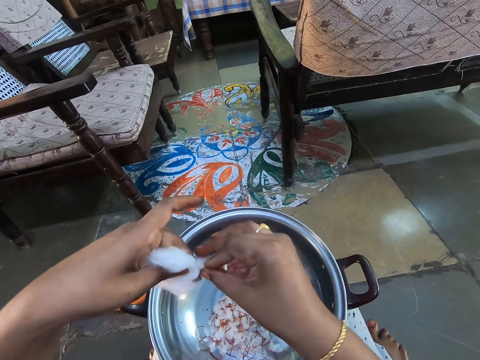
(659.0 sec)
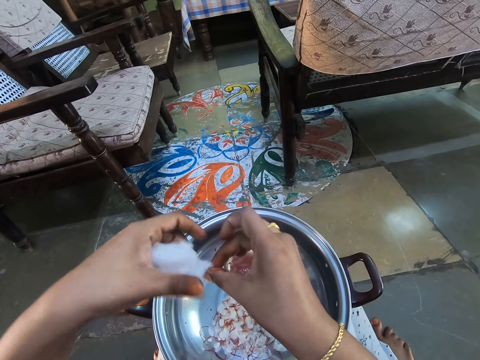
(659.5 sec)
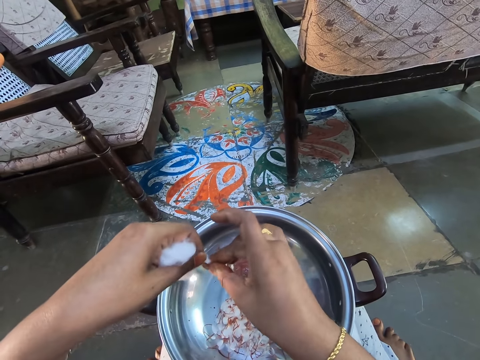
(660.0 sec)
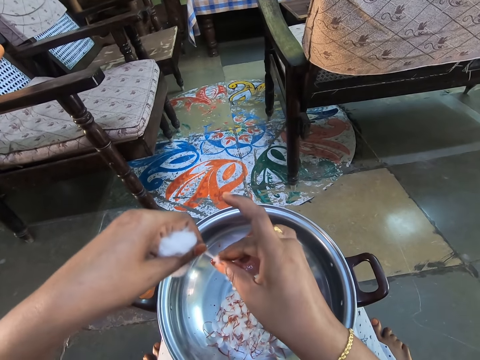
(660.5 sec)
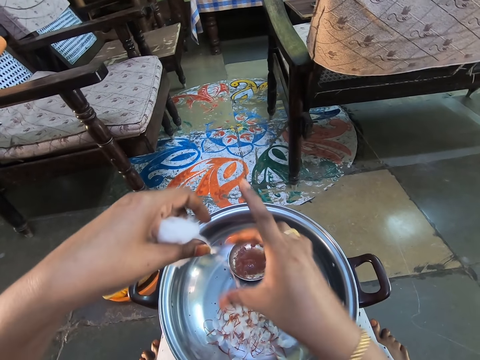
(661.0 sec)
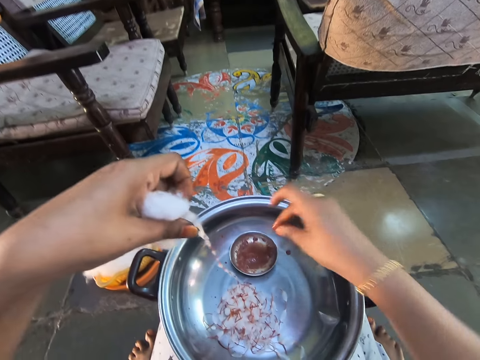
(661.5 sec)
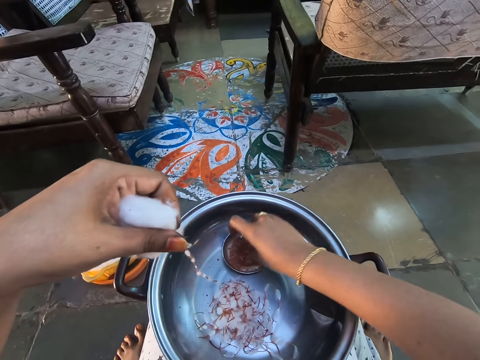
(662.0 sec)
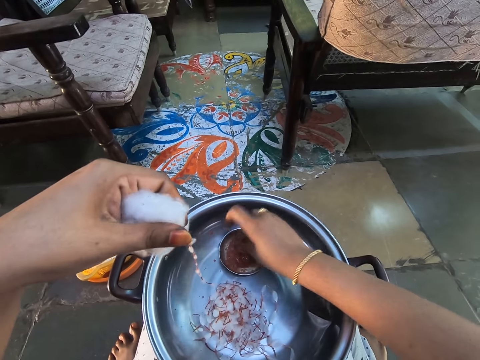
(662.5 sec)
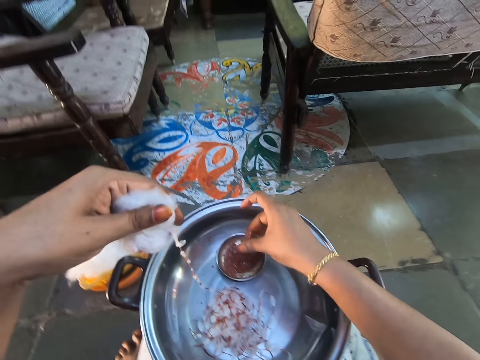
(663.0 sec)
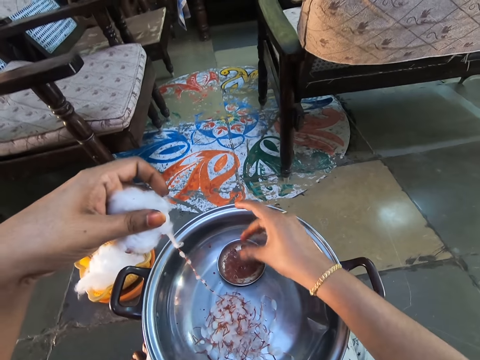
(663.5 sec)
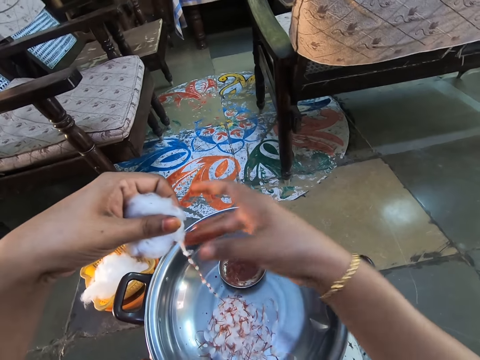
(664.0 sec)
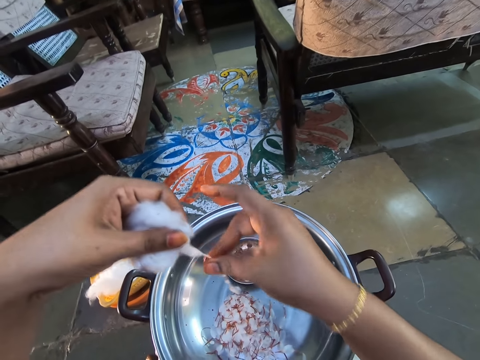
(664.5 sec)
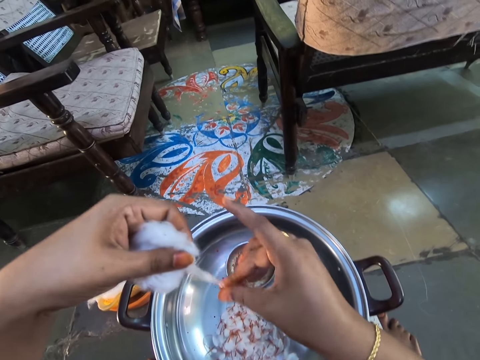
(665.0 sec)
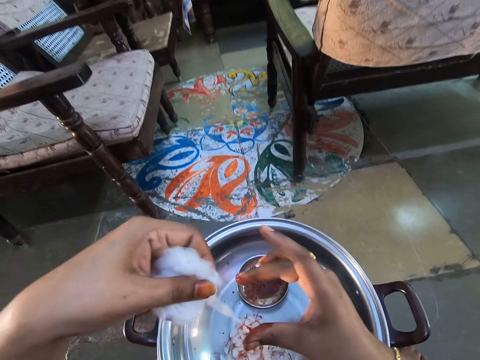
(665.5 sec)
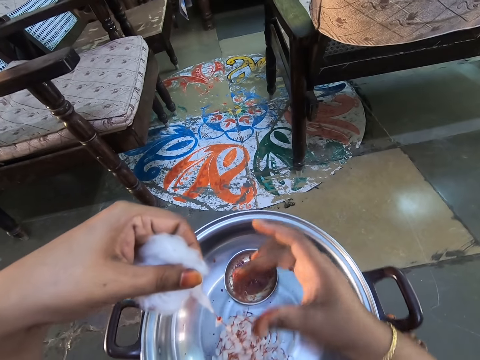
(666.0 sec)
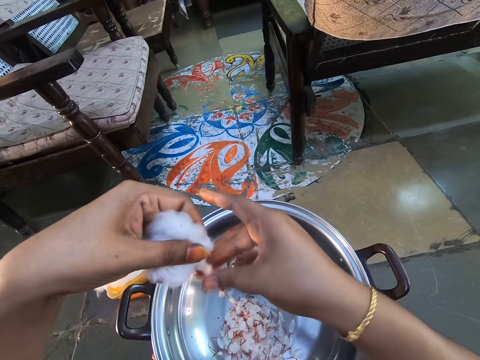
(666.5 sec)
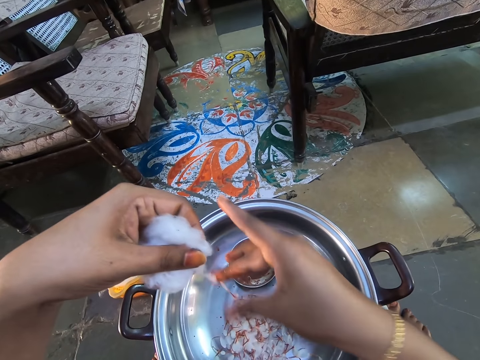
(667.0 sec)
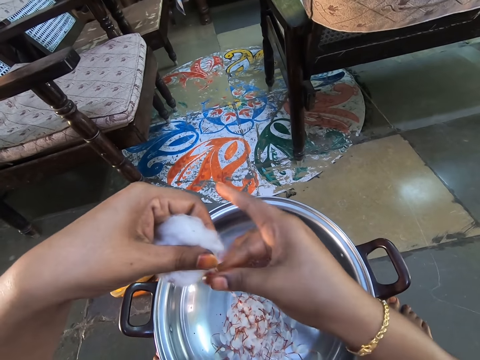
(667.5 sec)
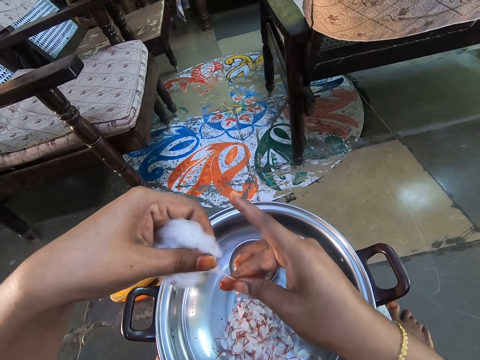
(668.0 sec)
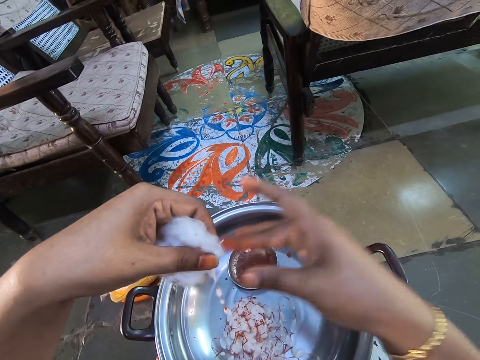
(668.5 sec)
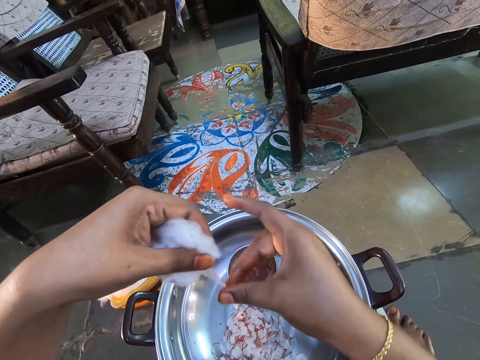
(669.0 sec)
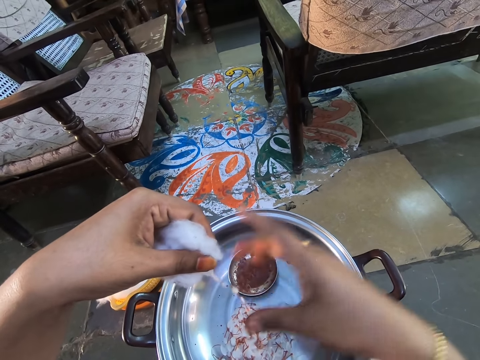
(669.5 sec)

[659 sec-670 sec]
The camera wearer joins the cotton candy together in his hand. He rolls the cotton wool. He dips his finger in the bowl. He rubs his fingers in the bowl of oil. He rolls the cotton wool. He makes knots with the cotton candy in his hand.

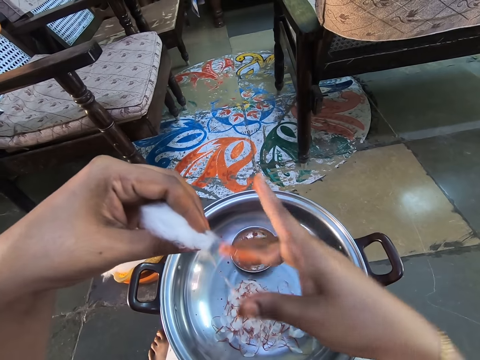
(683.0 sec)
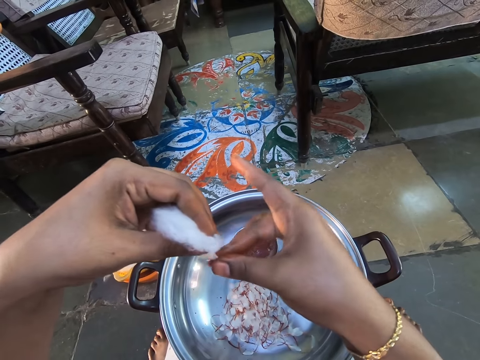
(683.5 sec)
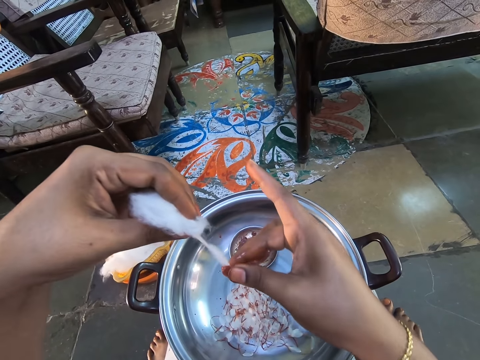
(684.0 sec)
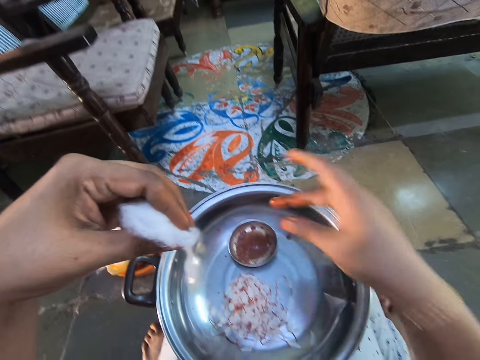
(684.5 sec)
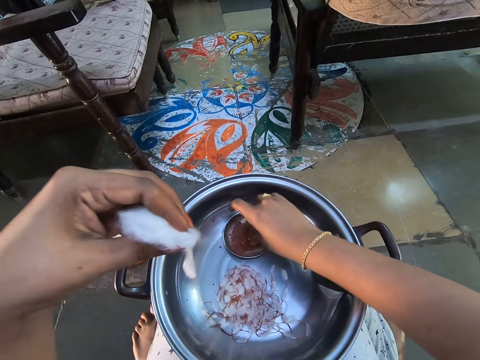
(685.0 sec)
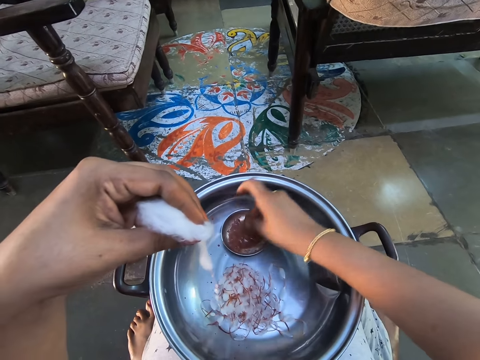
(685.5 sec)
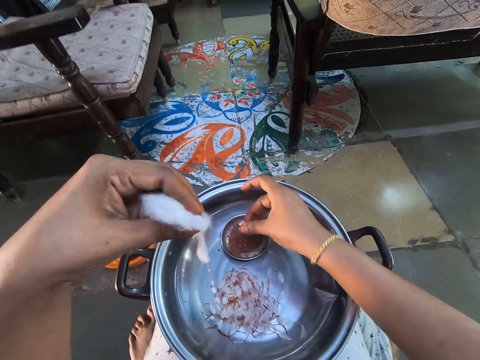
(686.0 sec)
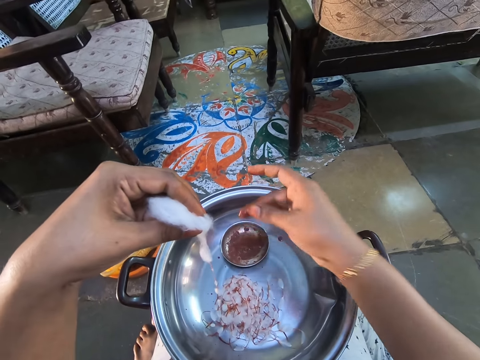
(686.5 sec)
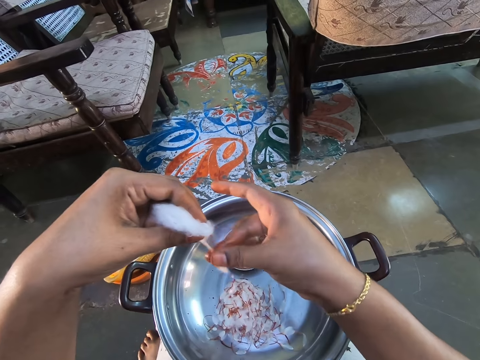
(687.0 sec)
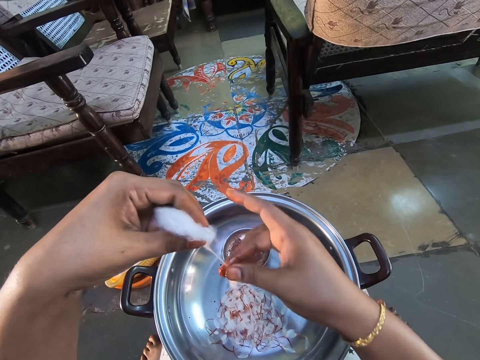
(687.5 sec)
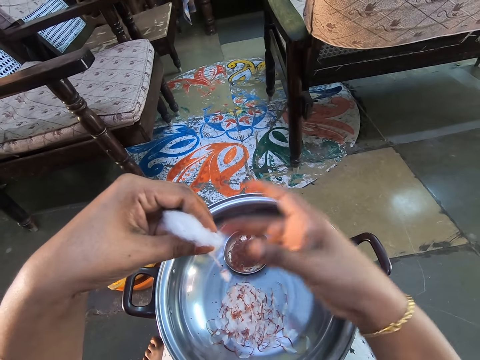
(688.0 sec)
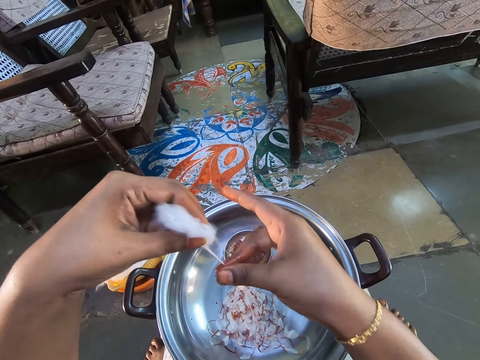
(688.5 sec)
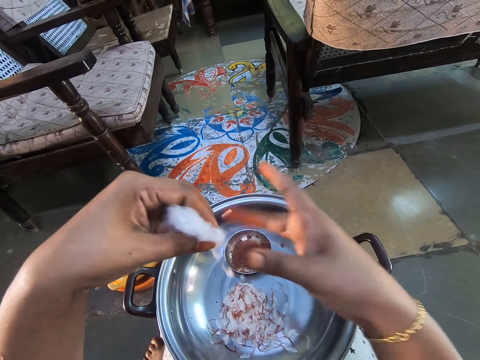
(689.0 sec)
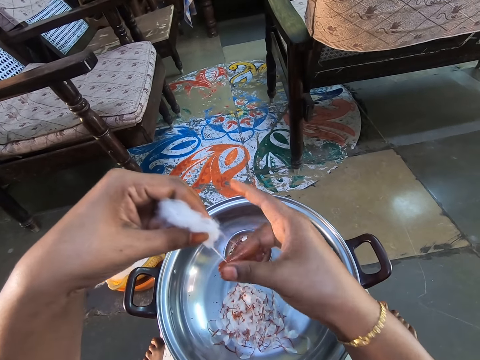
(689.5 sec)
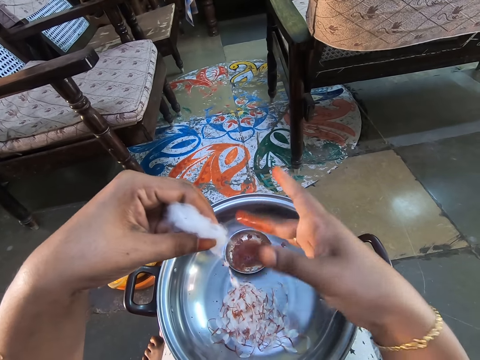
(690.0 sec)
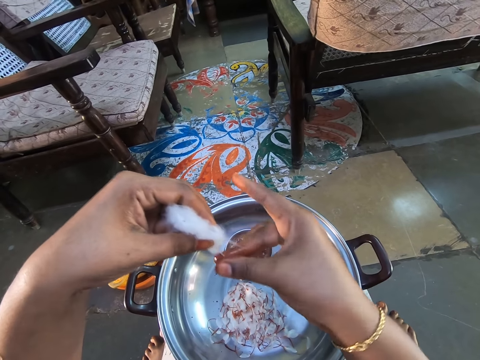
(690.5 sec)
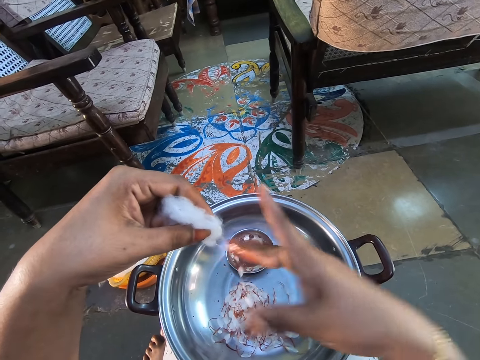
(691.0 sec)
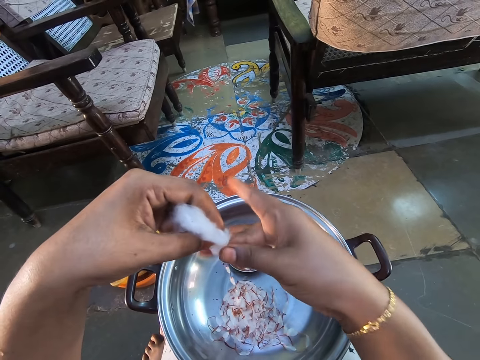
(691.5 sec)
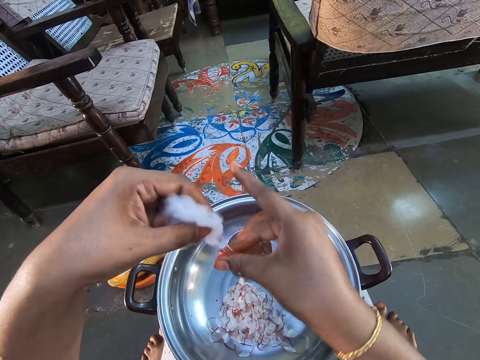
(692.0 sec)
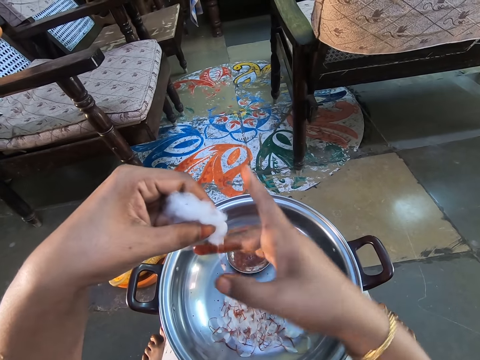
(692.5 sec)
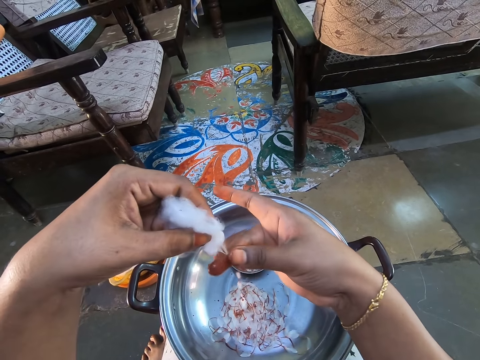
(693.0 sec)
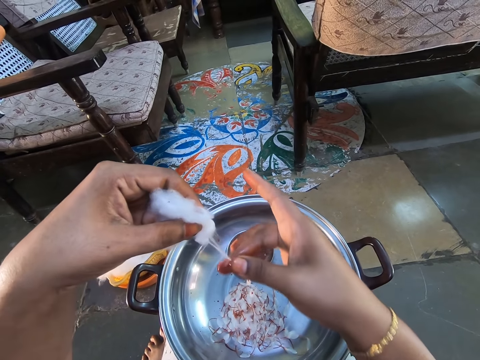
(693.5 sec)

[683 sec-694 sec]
The camera wearer rubs his fingers in the bowl of oil. He dips his finger in the bowl. He rolls the cotton wool. He makes knots with the cotton candy in his hand.

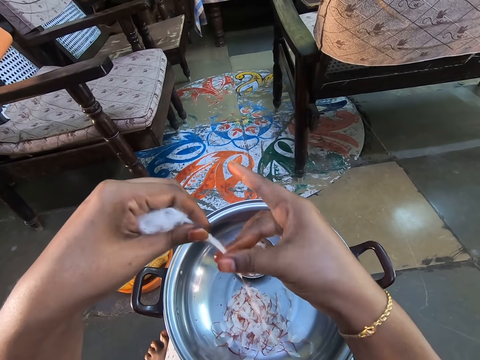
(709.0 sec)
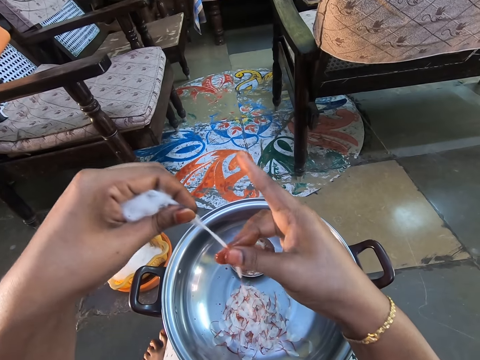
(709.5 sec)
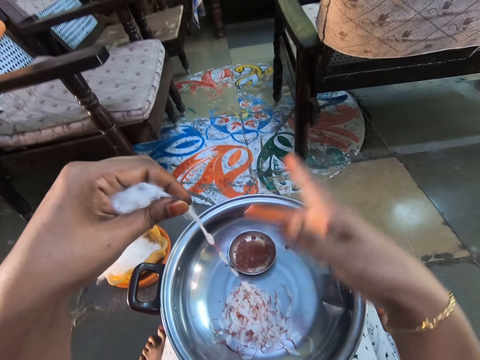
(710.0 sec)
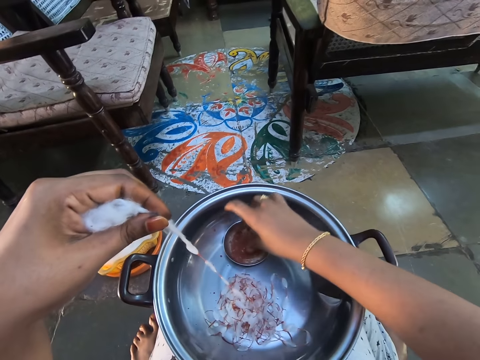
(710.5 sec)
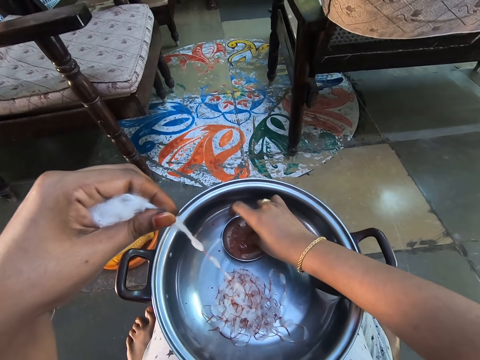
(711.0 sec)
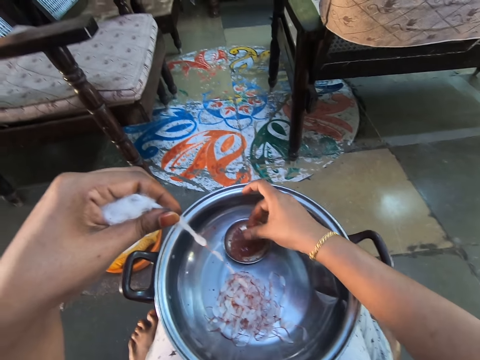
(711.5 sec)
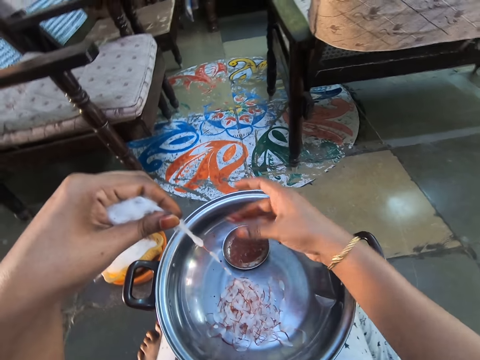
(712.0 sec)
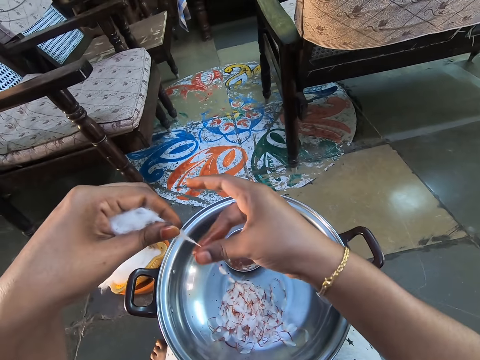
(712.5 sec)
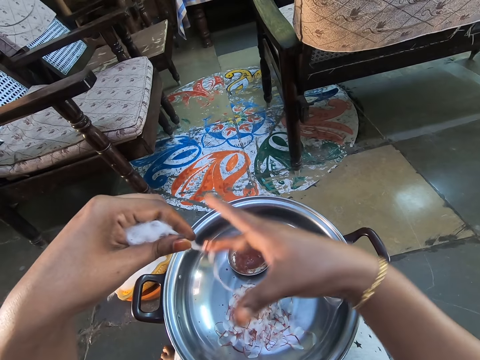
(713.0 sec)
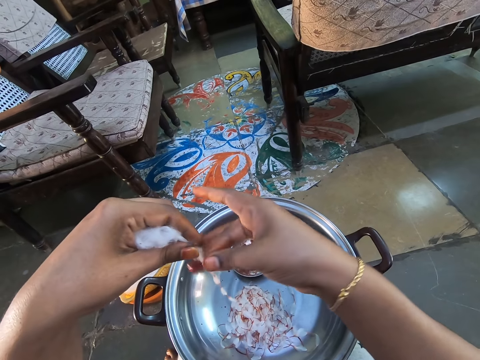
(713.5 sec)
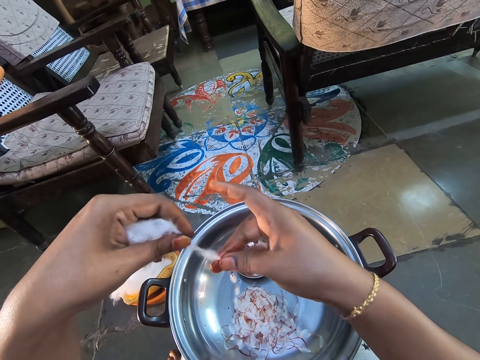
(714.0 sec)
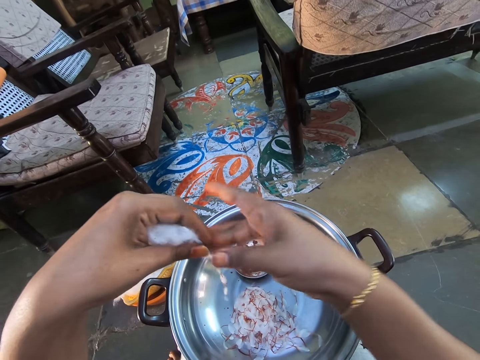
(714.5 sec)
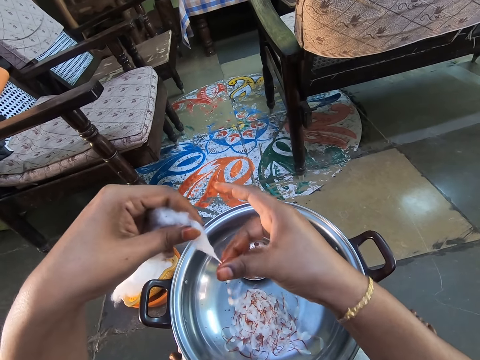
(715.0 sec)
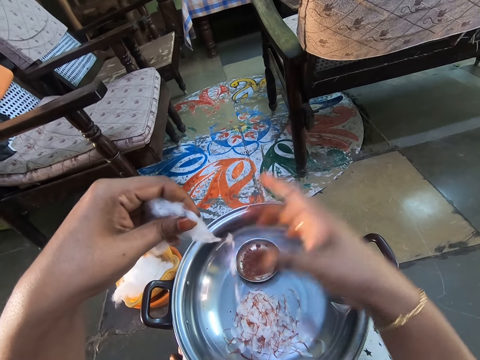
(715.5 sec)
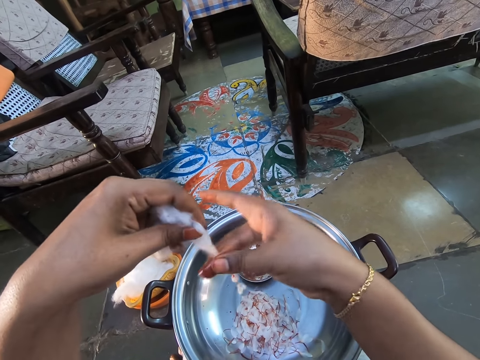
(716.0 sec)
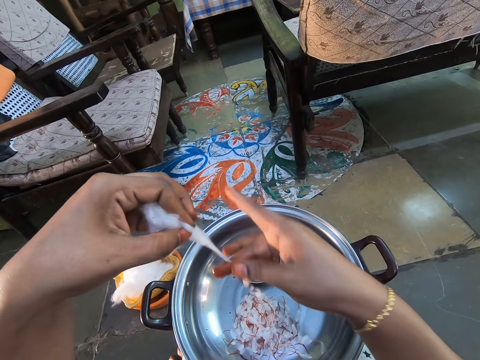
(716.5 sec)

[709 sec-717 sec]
The camera wearer dips his finger in the bowl. He rubs his fingers in the bowl of oil. He rolls the cotton wool. He makes notes with the cotton candy in his hand.
